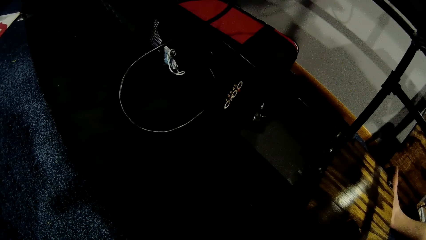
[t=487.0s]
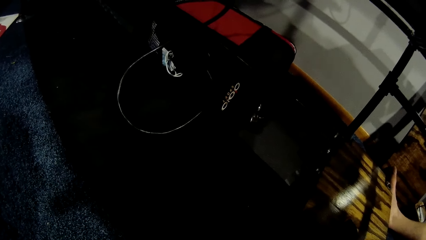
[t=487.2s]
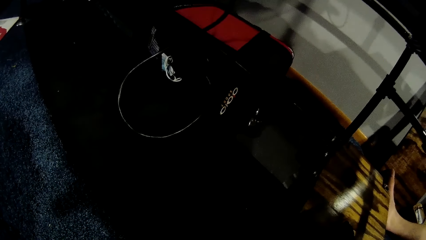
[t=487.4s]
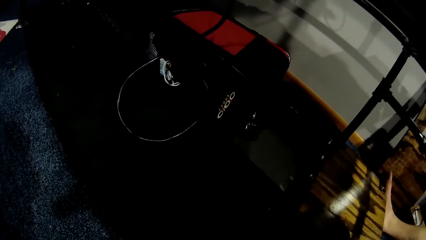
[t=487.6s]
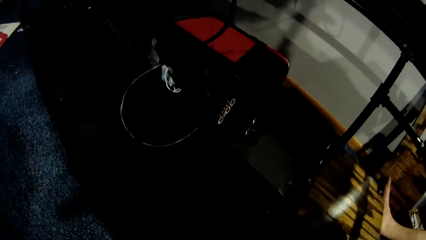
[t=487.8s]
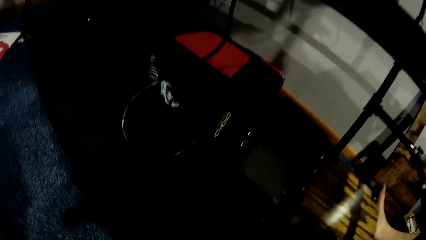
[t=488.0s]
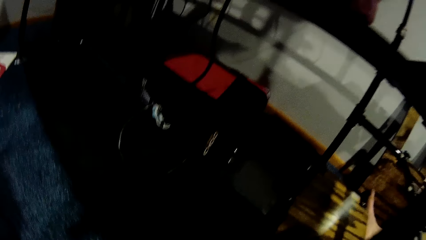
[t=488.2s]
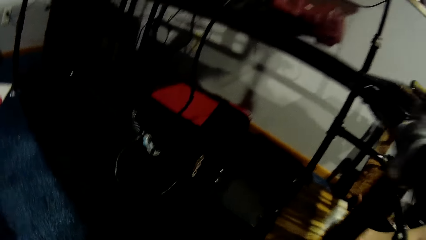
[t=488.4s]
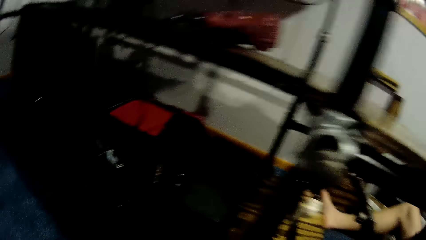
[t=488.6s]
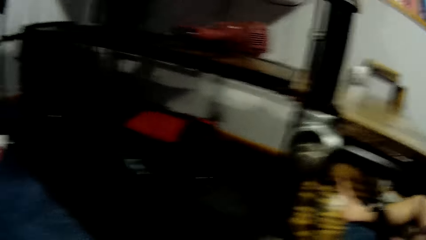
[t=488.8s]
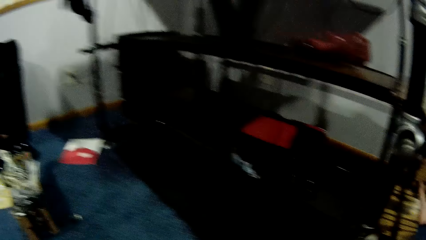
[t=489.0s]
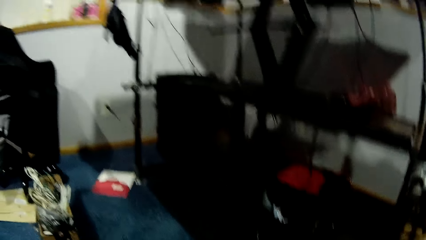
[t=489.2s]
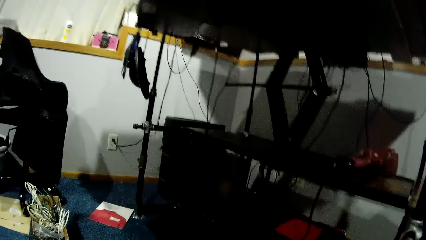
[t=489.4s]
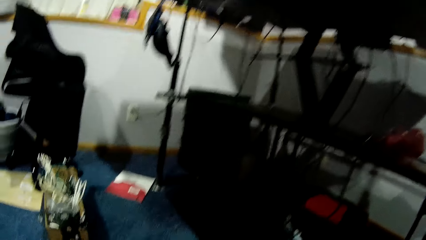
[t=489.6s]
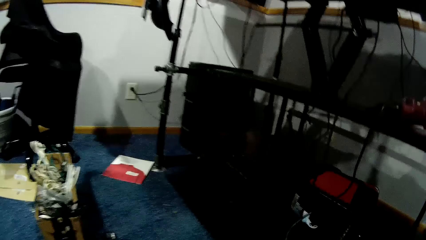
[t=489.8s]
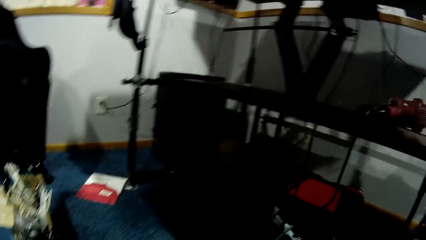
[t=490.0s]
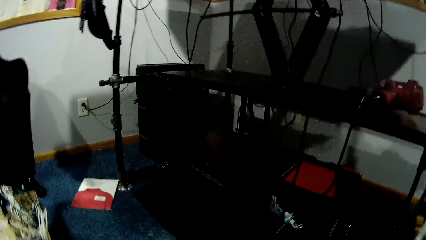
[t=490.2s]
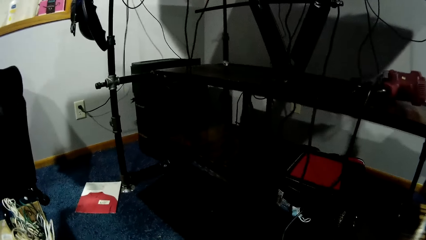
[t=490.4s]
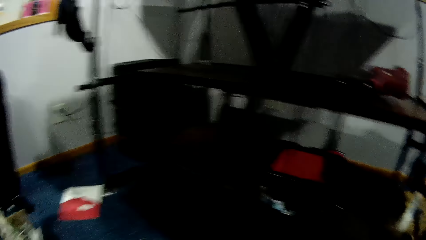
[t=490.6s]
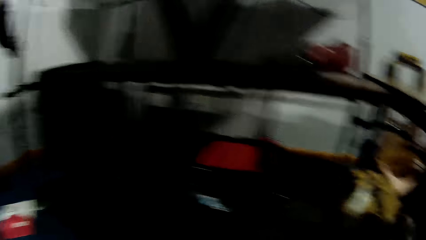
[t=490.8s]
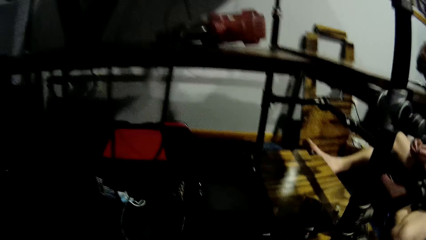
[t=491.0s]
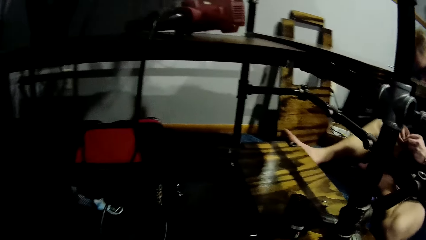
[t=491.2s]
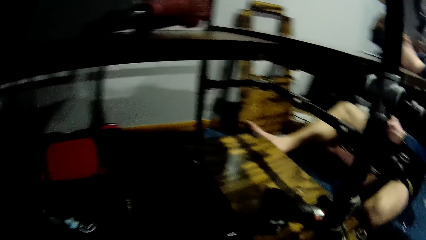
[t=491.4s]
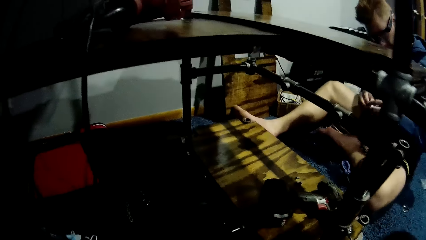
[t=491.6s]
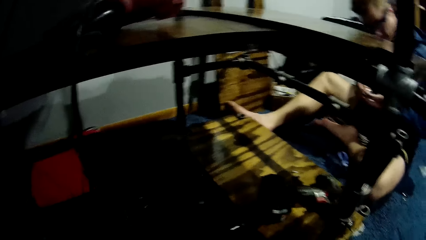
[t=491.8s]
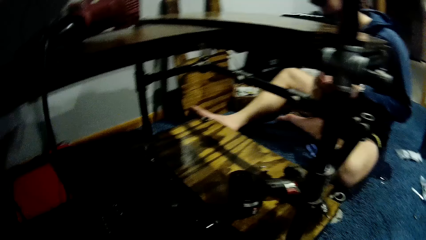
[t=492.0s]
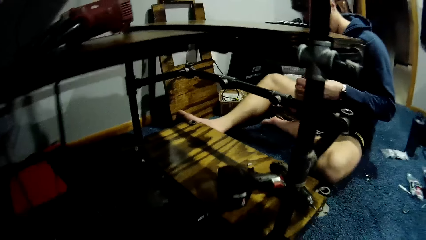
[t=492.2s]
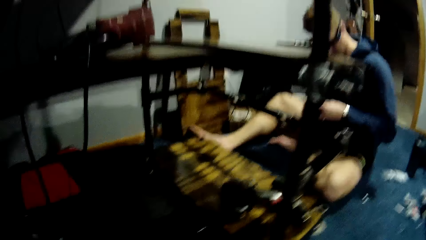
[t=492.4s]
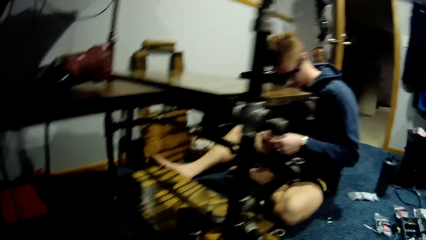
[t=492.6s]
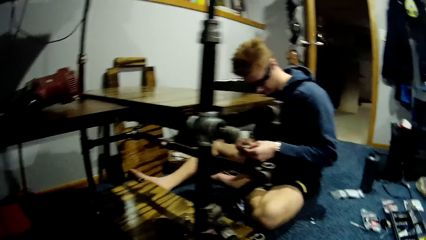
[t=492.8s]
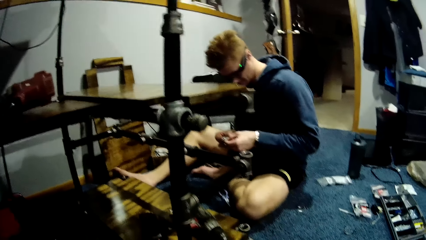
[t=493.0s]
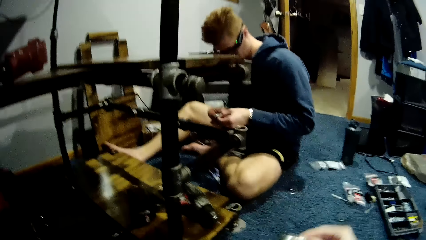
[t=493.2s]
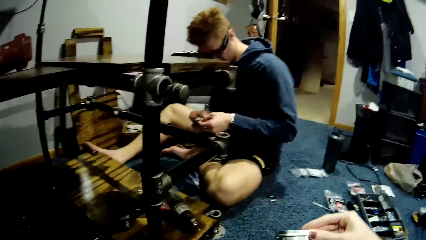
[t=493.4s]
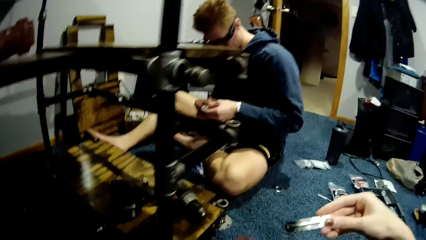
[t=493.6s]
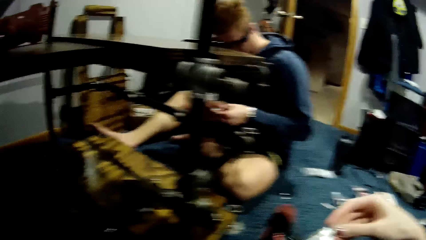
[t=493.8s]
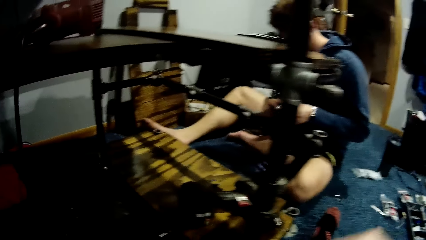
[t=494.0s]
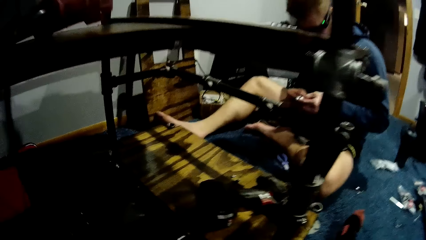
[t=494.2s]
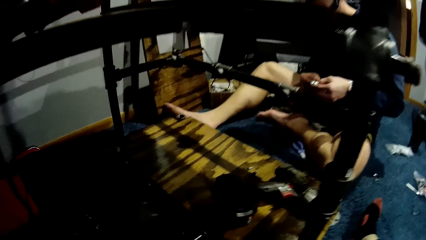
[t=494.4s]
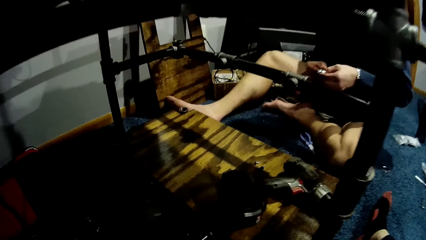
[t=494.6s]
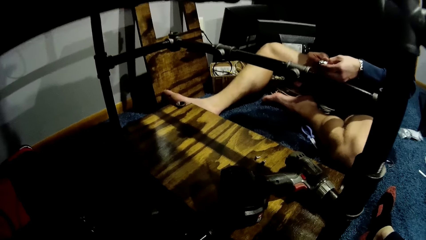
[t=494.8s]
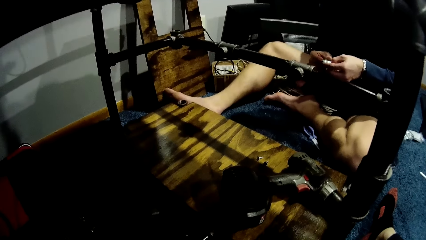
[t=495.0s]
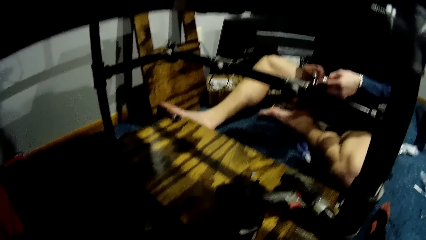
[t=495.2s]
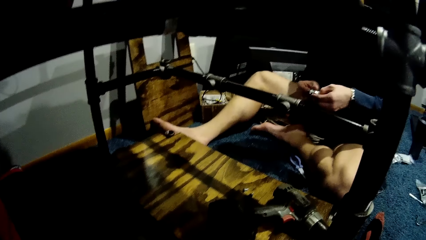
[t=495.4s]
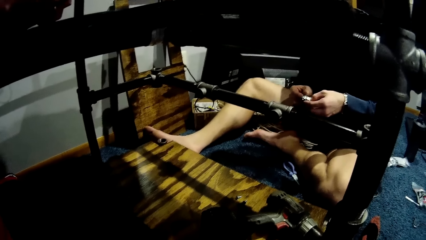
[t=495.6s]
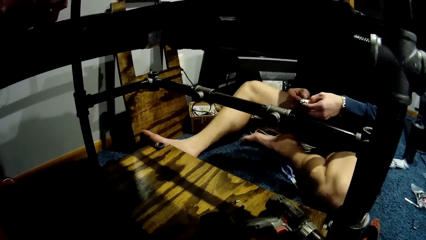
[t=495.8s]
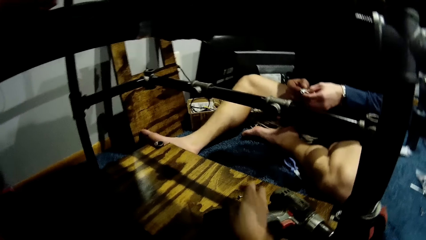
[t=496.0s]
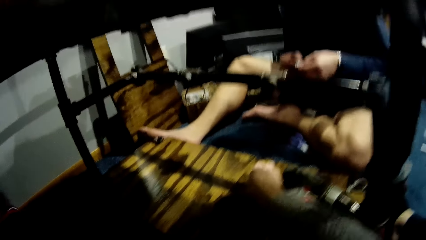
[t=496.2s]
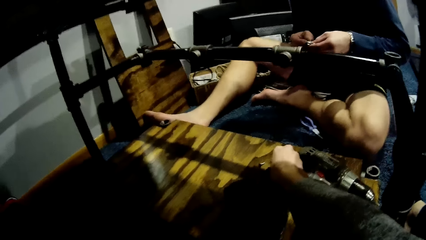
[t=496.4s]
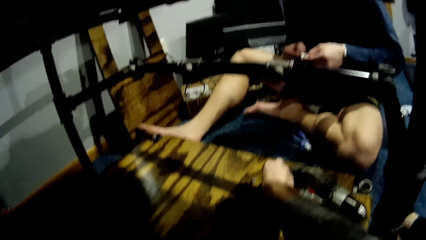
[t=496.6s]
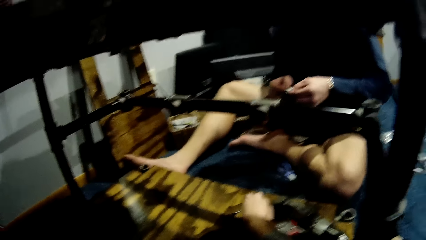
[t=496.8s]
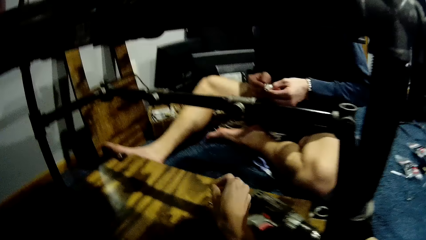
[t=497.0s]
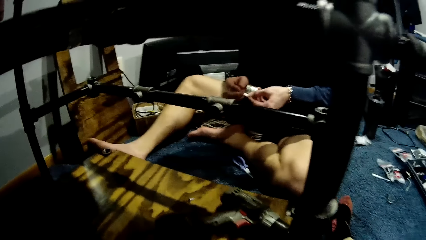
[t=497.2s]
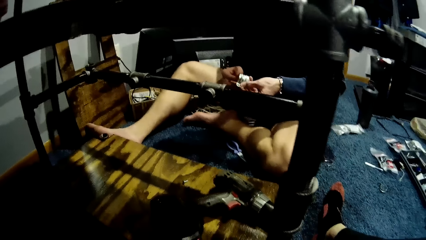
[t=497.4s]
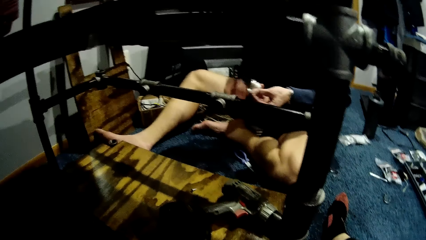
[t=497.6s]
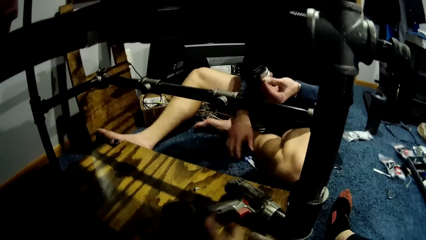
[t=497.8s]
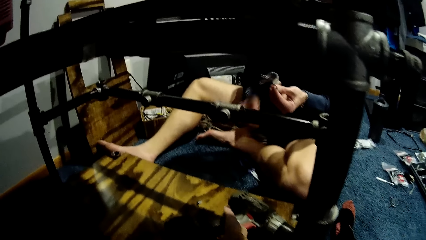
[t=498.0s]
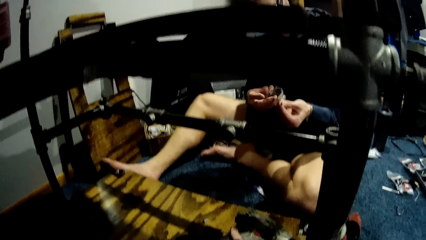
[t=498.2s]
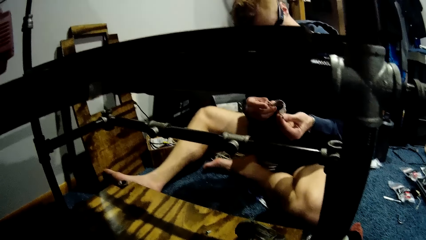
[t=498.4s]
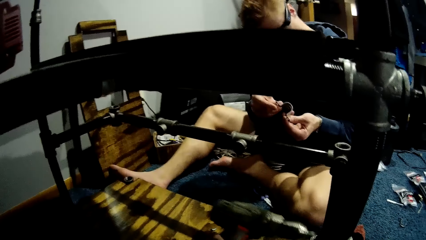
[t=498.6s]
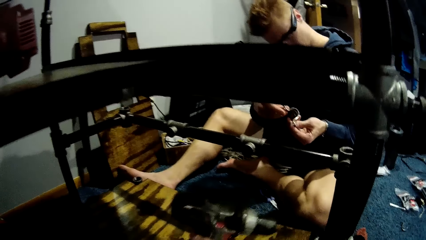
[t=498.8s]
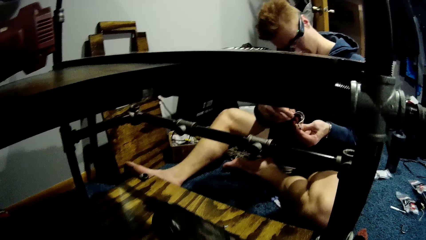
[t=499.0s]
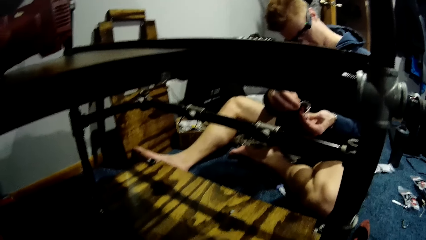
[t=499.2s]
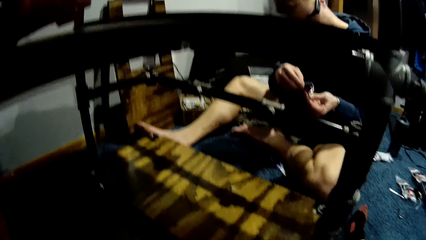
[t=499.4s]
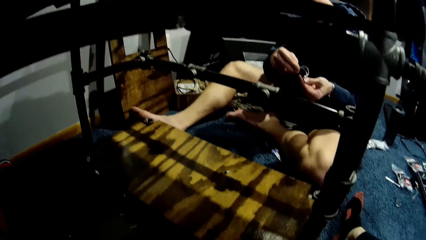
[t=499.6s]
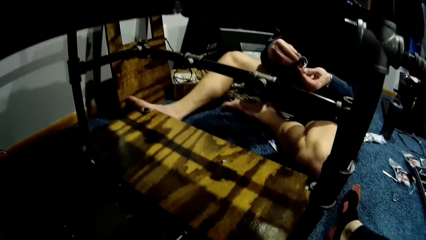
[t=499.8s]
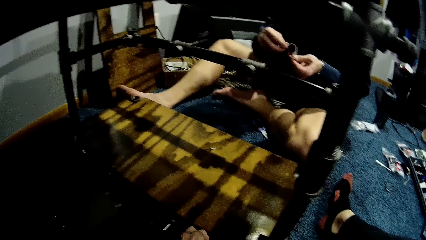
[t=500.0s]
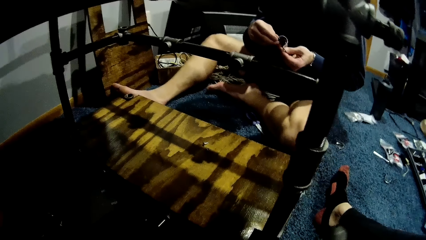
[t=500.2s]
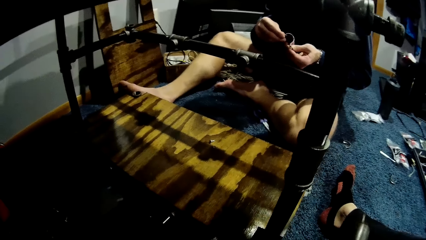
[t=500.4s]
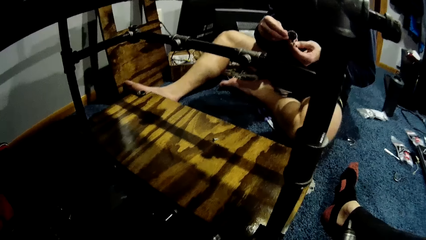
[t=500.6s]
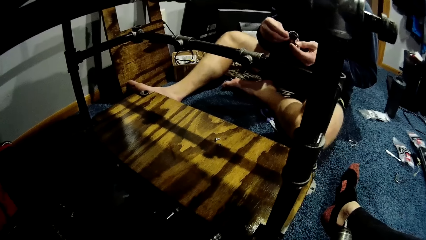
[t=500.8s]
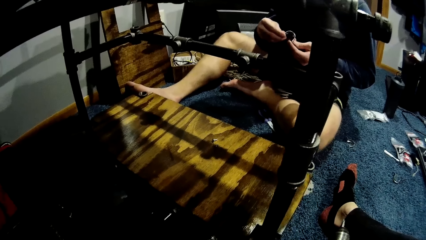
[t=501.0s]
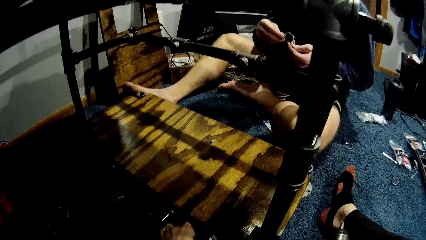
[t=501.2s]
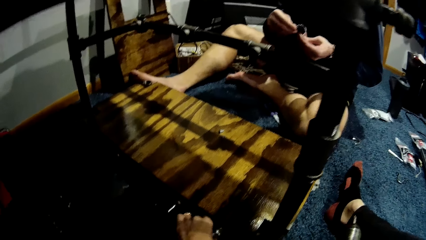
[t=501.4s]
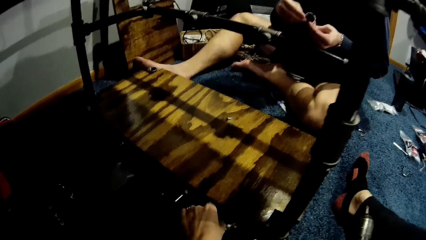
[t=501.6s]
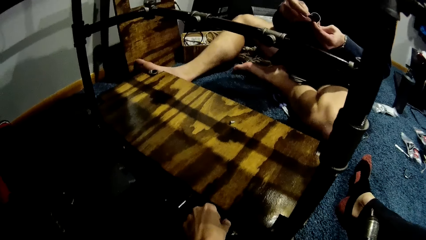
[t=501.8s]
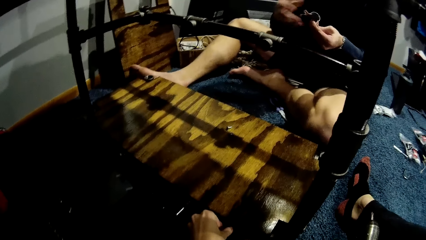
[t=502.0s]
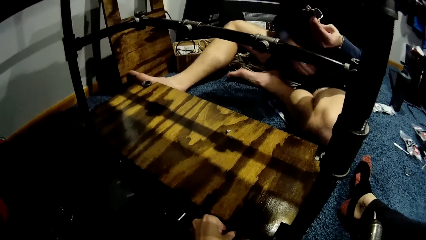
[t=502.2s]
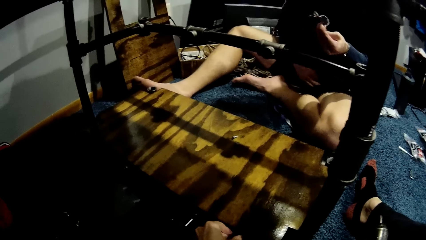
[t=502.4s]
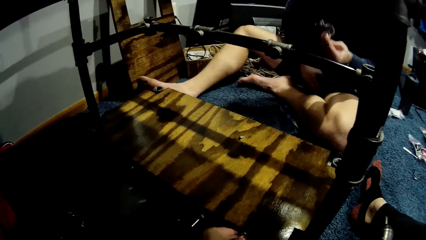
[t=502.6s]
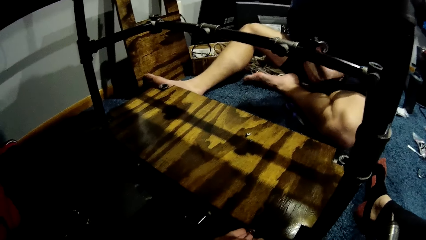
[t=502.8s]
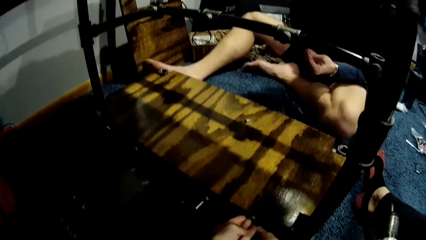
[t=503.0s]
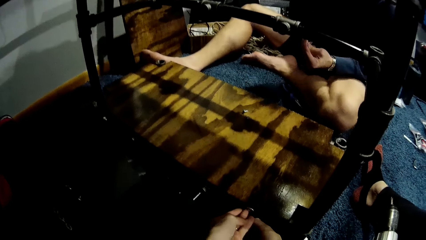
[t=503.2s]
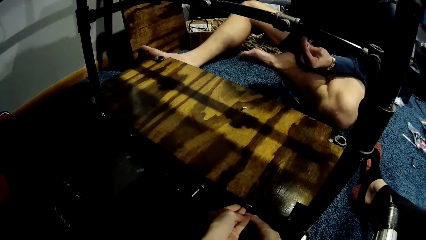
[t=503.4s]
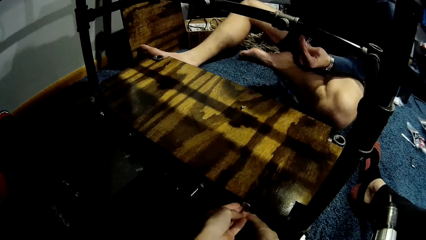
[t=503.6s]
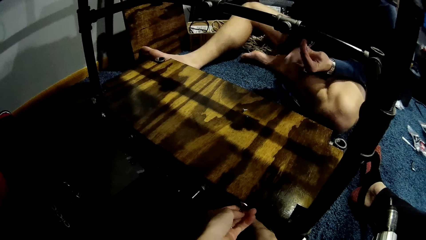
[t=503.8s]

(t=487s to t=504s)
The camera wearer stares around the room. She walks towards the wall. She turns around. A man fixes the third metal pipe with the screw in both his hands. The camera wearer walks towards the shelf. She holds something. She picks another screw from the wood with her right hand. She picks up the screw gun. She picks up the pipe holder.
